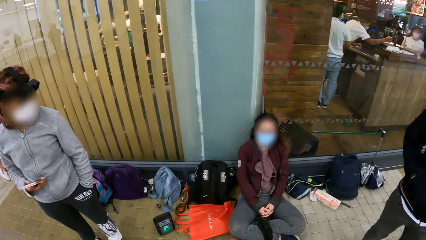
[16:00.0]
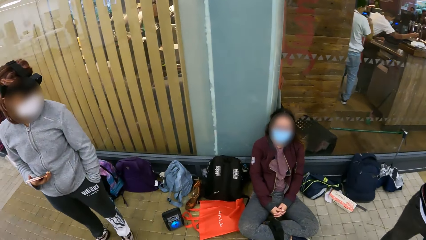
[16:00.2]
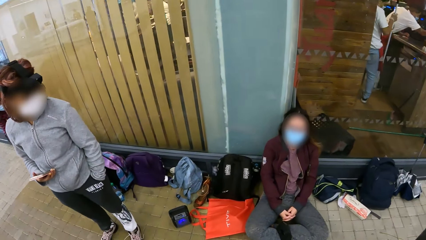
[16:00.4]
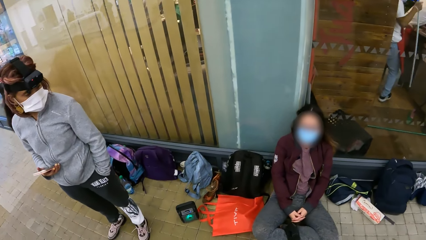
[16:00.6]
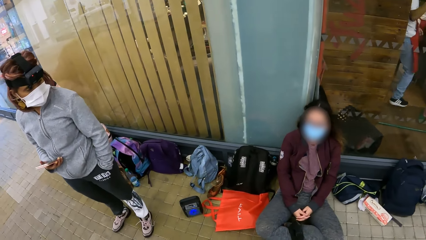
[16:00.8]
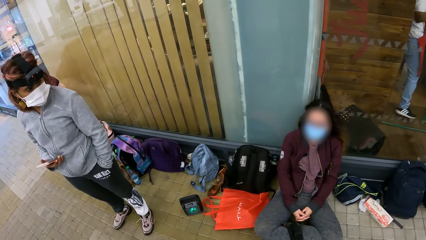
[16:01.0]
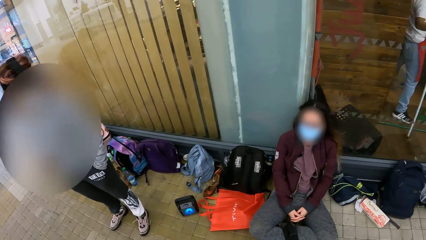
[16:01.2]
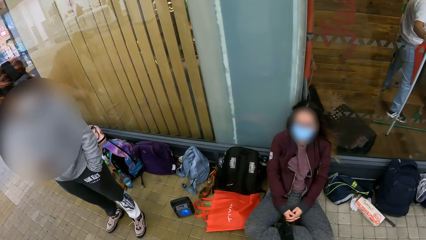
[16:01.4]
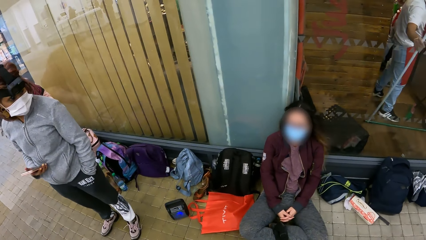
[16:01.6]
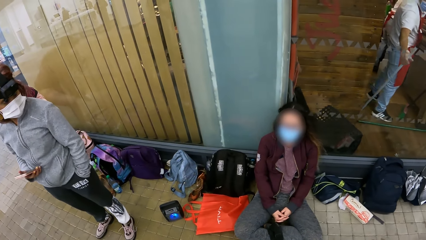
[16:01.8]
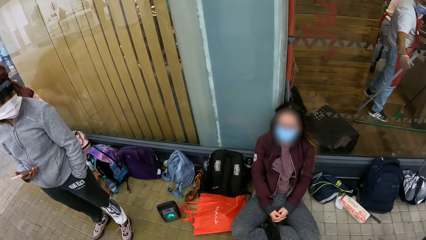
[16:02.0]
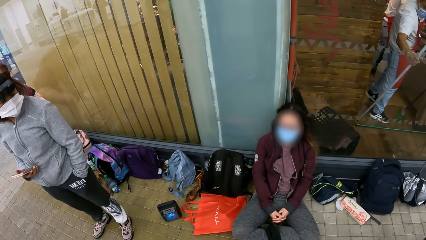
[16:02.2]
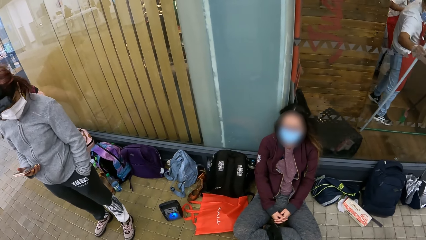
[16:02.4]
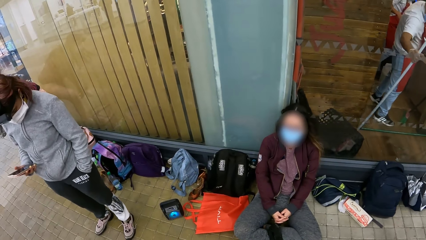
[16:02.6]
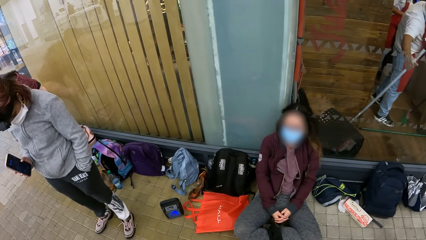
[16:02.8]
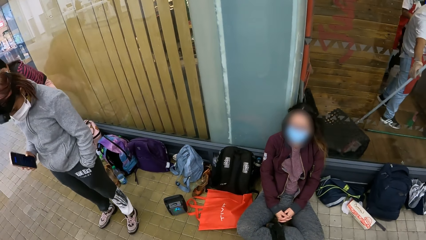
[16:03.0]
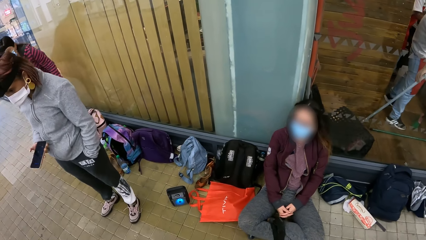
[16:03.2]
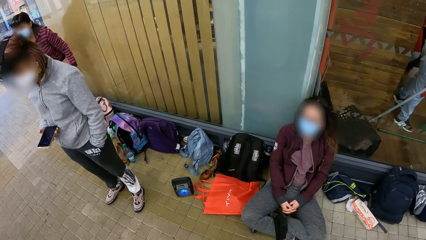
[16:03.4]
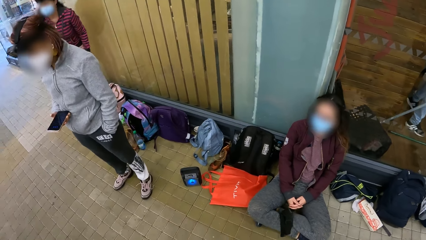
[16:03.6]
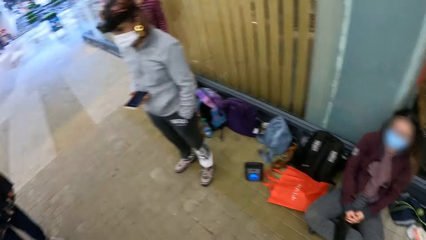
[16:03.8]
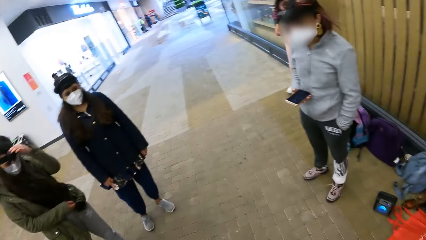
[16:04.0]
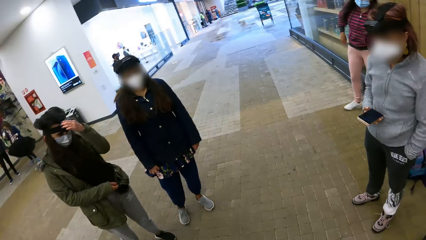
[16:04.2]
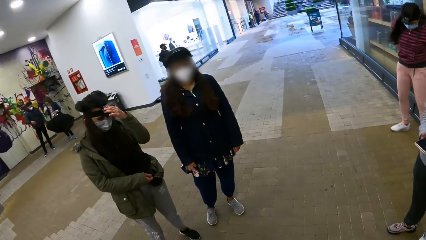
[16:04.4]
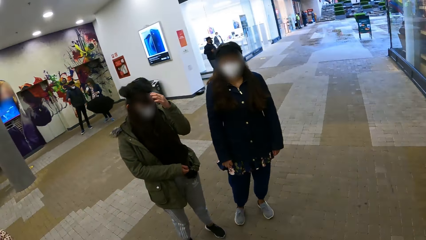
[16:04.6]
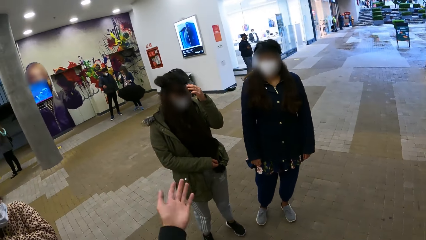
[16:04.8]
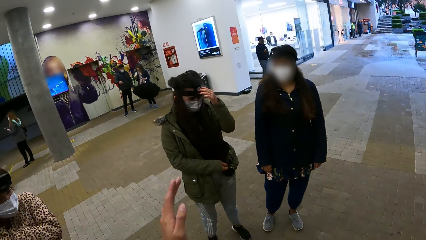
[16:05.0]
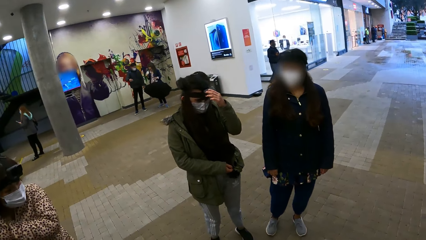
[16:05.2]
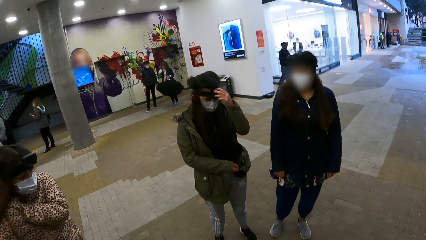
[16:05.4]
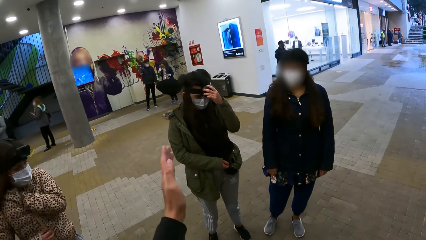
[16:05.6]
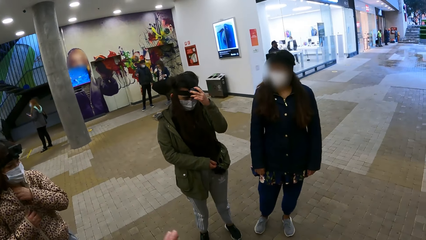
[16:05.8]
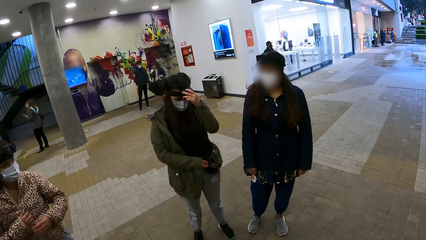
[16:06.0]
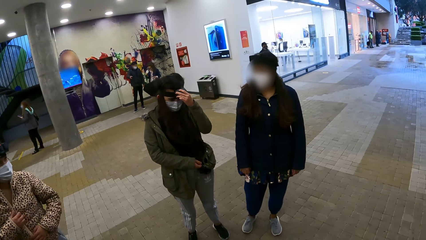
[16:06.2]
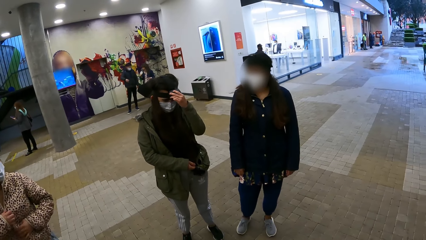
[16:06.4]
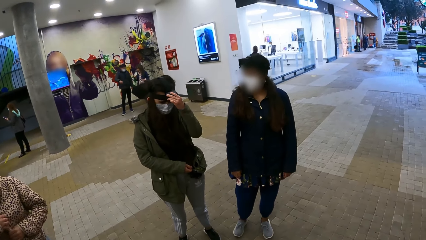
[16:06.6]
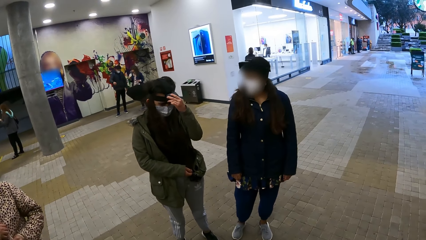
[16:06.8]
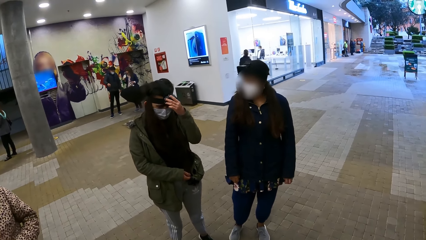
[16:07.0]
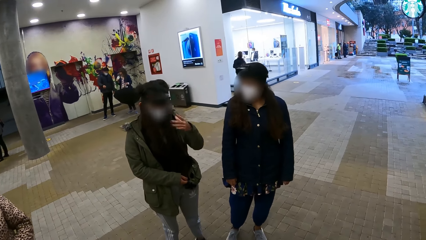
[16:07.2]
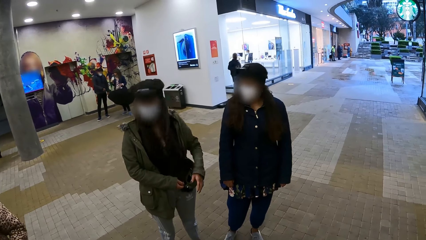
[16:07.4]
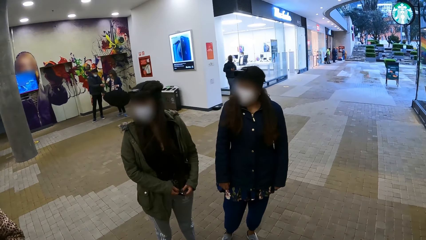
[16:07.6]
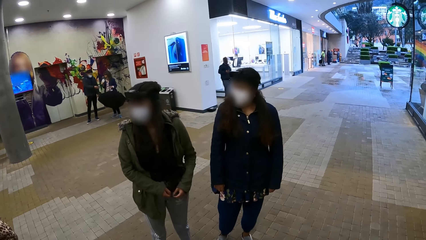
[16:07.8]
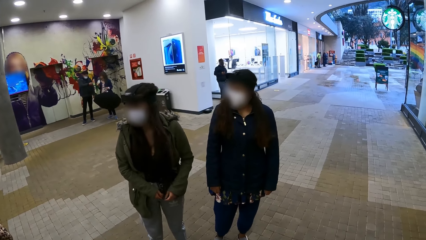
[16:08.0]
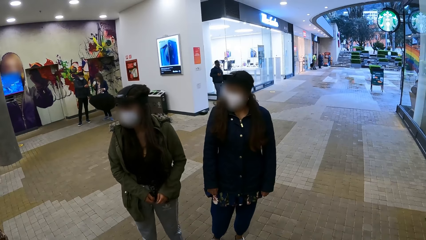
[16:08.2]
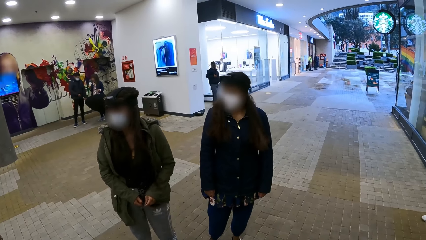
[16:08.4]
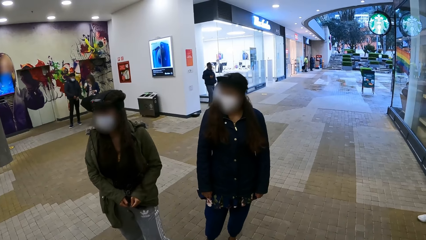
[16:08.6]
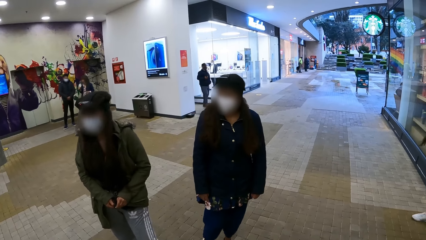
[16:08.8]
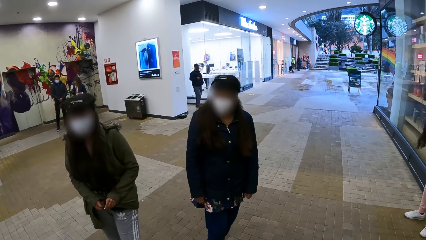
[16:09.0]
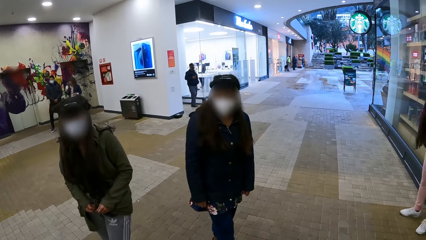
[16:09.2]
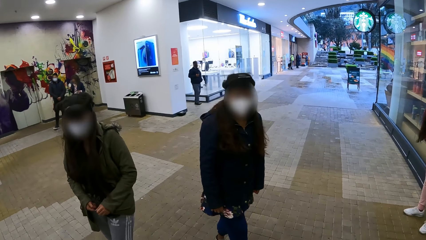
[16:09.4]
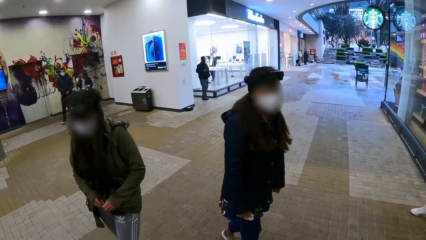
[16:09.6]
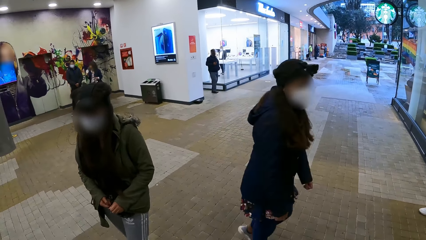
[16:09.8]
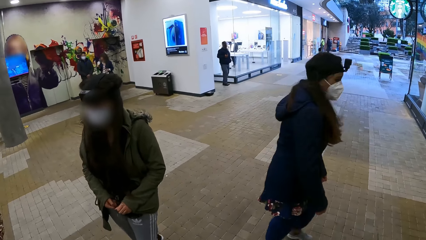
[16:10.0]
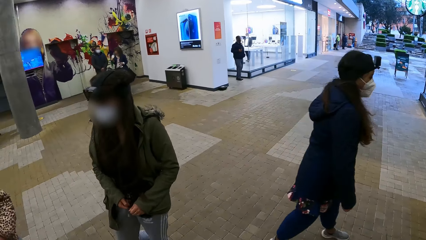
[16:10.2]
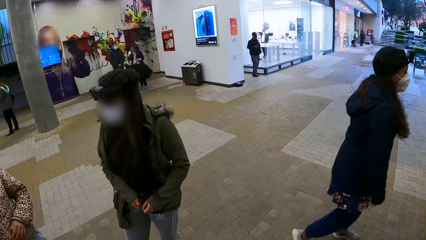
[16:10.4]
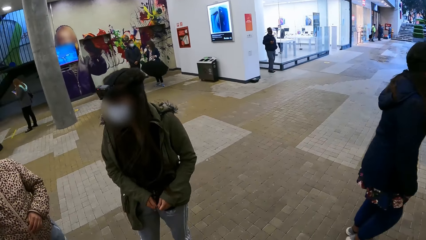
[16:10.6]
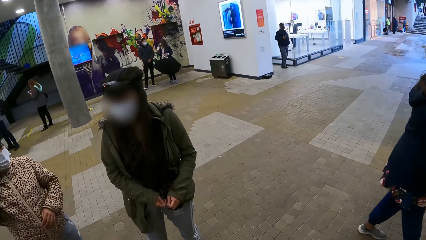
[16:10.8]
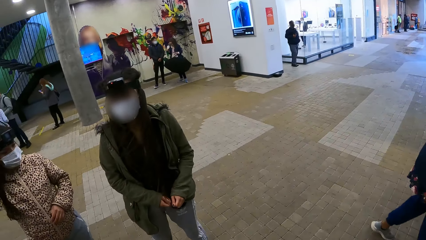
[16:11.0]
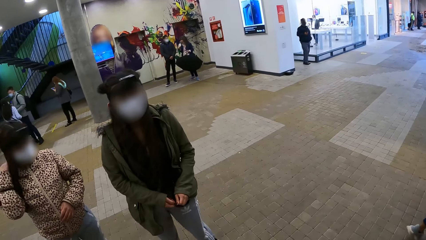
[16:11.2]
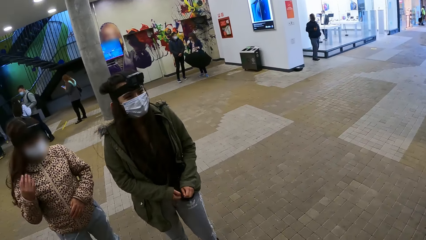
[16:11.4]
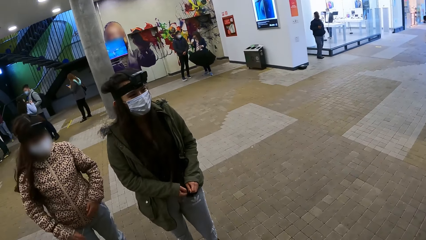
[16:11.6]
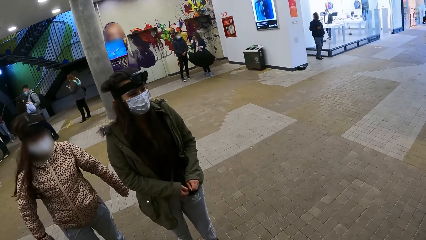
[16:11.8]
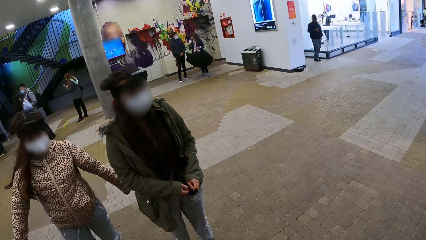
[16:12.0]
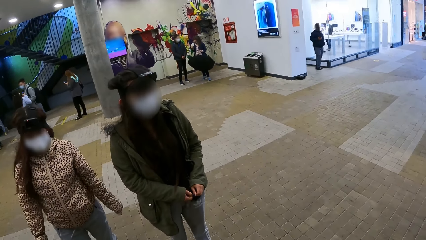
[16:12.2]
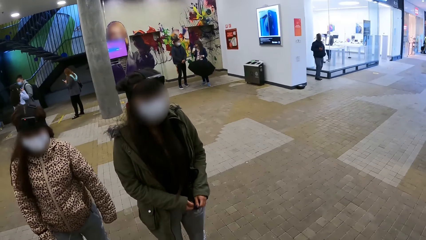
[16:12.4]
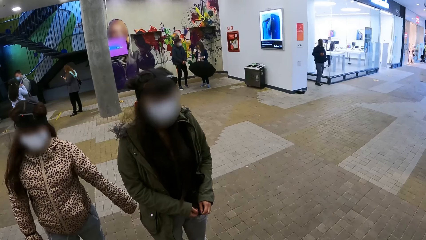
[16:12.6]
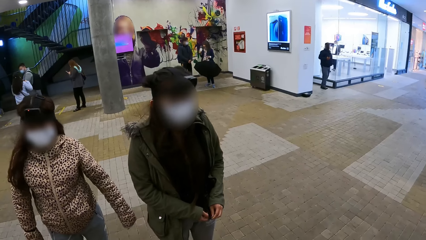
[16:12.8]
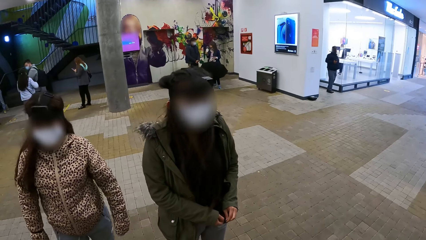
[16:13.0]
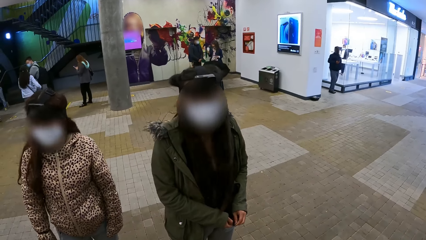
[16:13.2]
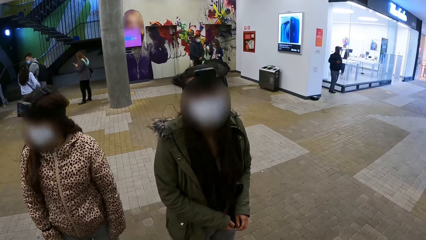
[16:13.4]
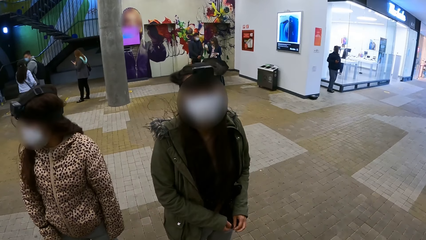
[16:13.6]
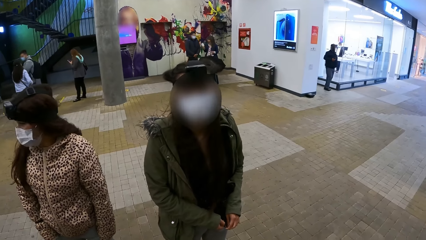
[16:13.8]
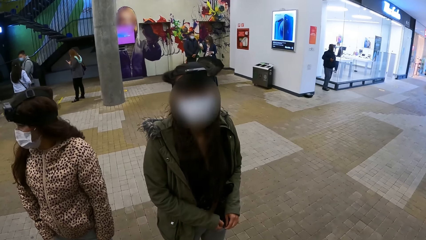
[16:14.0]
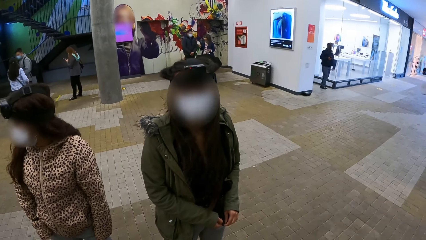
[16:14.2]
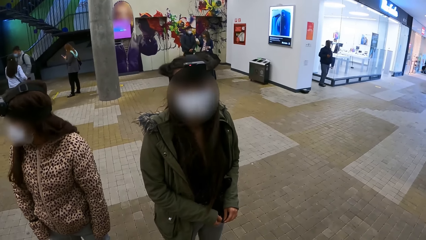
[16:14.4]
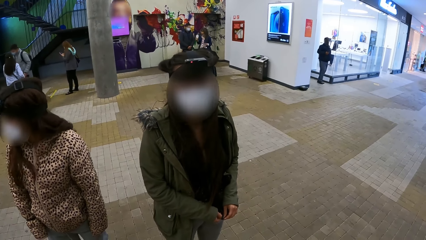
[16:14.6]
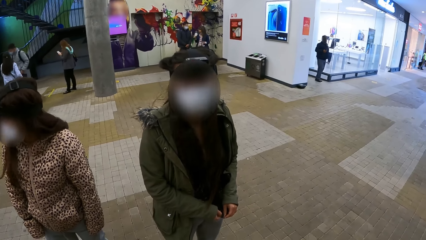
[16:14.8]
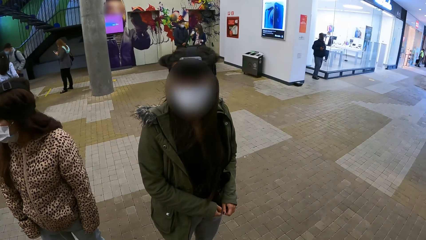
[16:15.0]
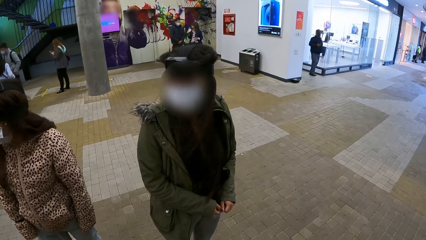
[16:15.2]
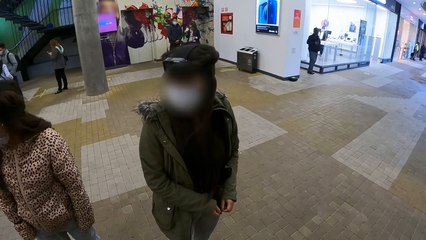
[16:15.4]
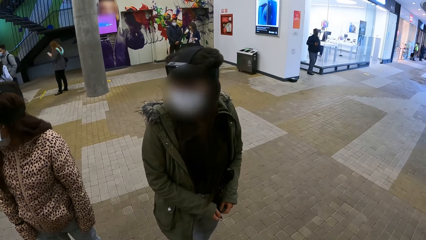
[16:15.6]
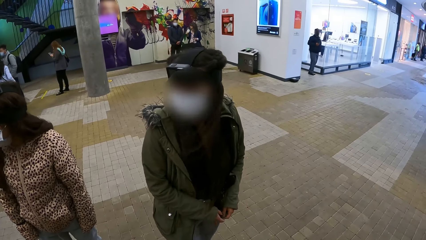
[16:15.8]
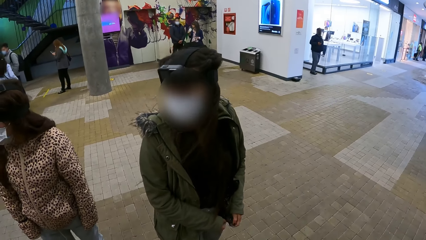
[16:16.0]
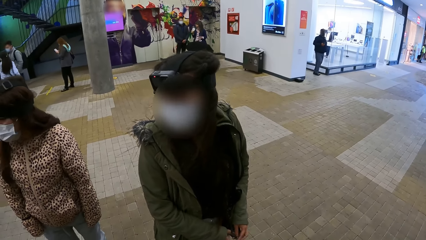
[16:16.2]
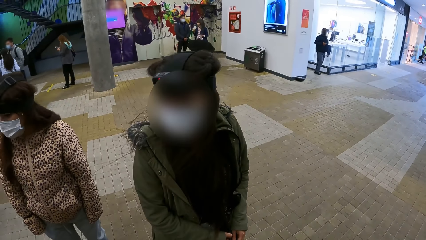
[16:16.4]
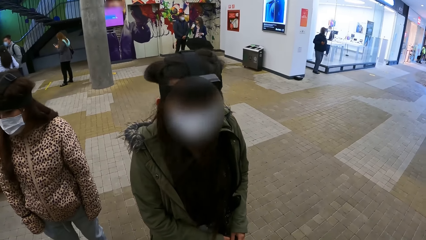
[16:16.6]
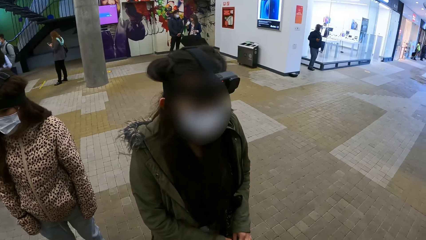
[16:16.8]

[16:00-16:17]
The camera wearer stares at a person. They look around. They swing the hand. Another person walks on the floor. The camera wearer looks around. They stare at the other person.
